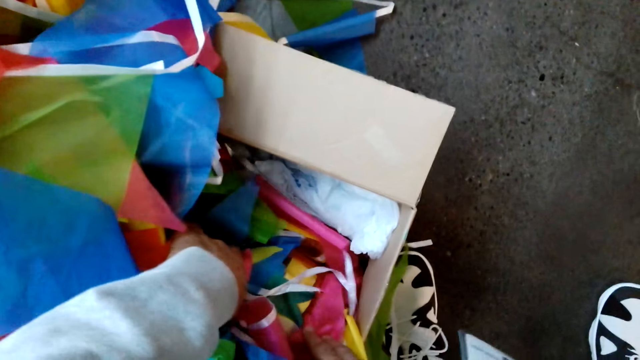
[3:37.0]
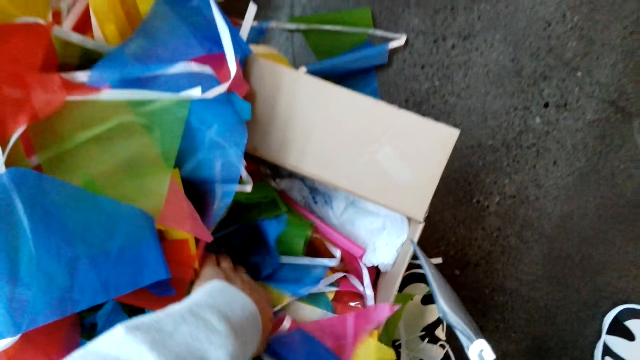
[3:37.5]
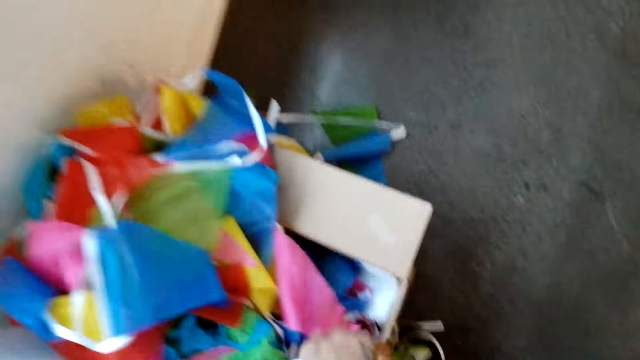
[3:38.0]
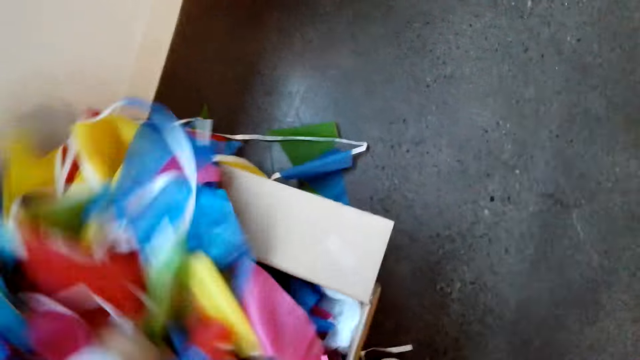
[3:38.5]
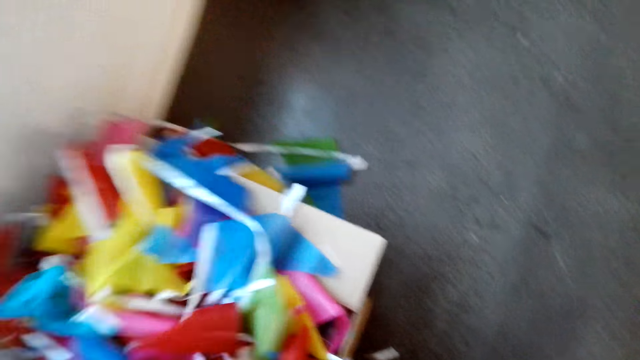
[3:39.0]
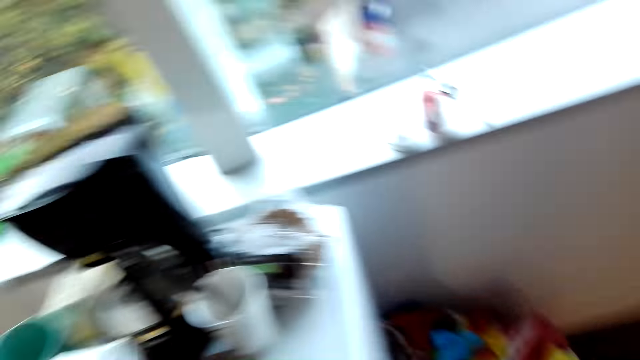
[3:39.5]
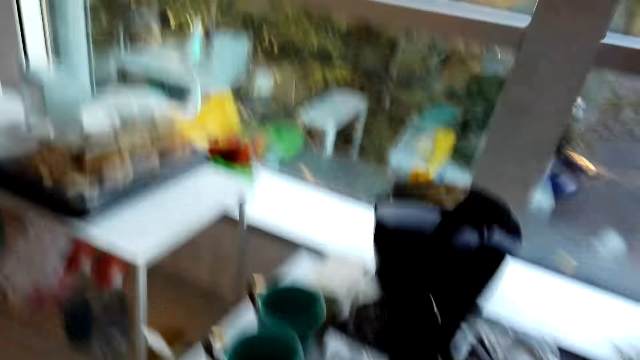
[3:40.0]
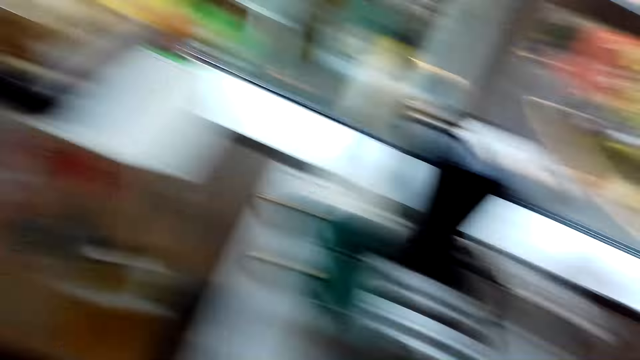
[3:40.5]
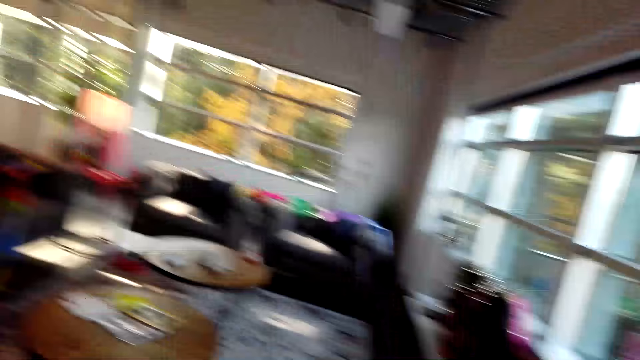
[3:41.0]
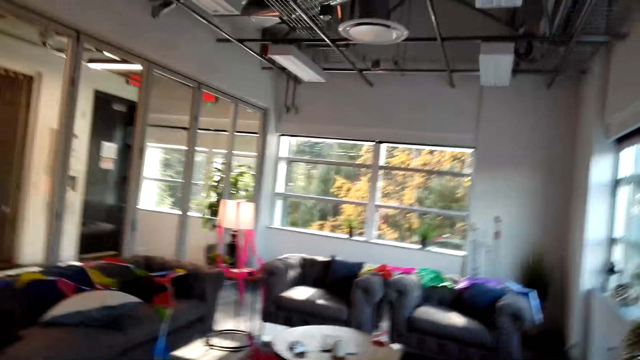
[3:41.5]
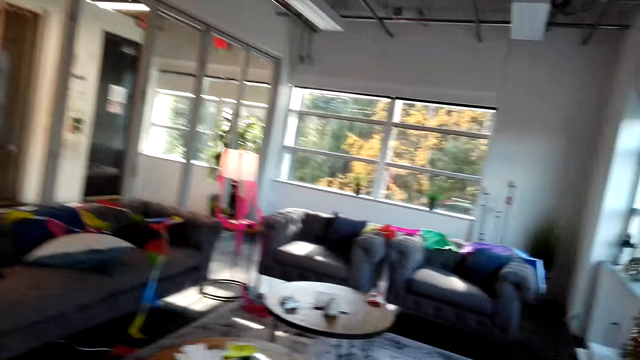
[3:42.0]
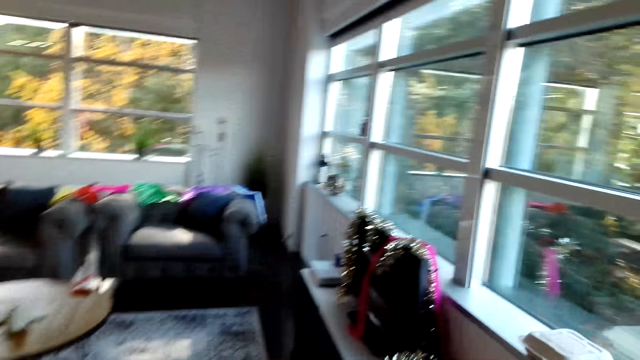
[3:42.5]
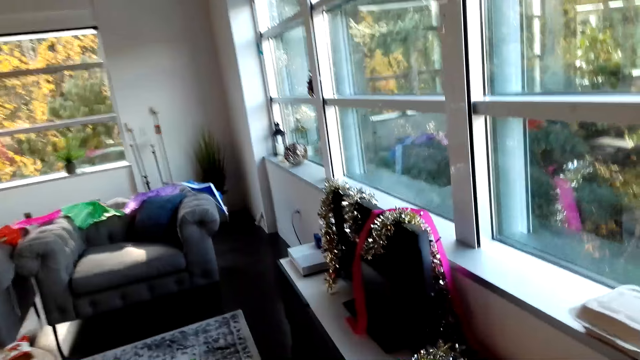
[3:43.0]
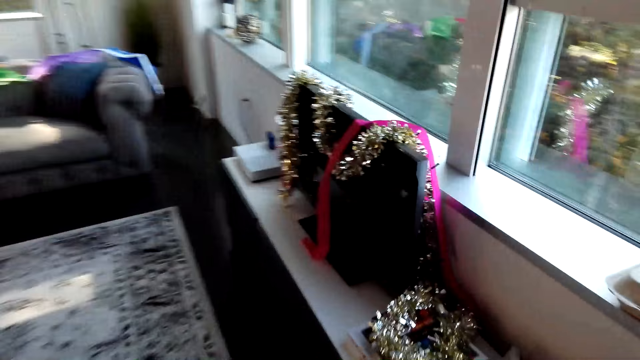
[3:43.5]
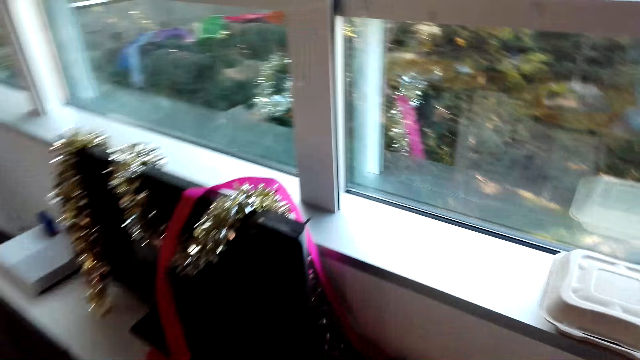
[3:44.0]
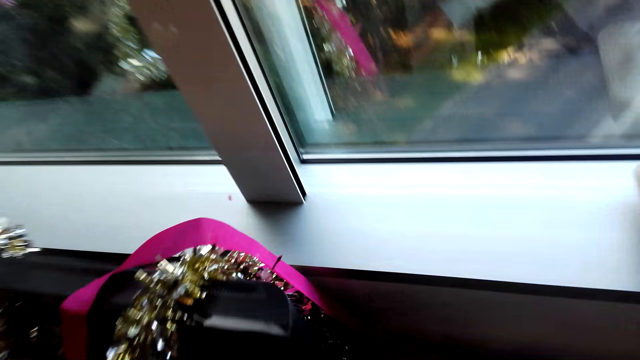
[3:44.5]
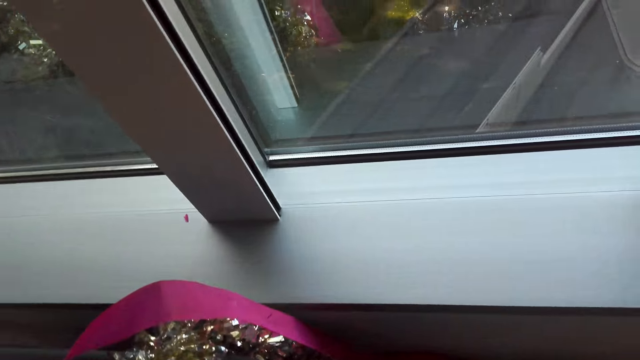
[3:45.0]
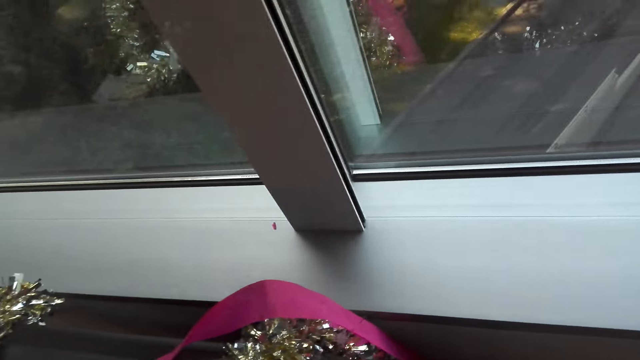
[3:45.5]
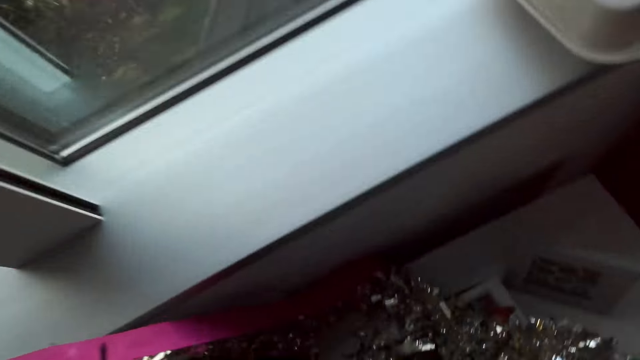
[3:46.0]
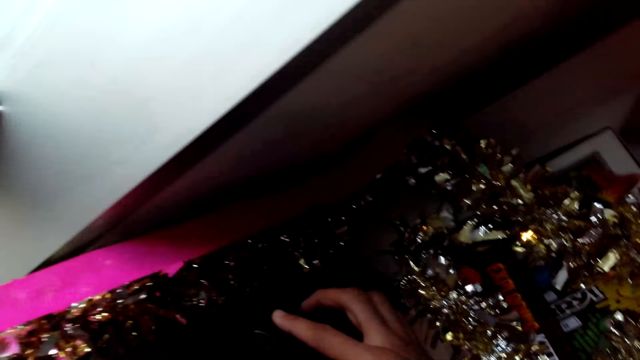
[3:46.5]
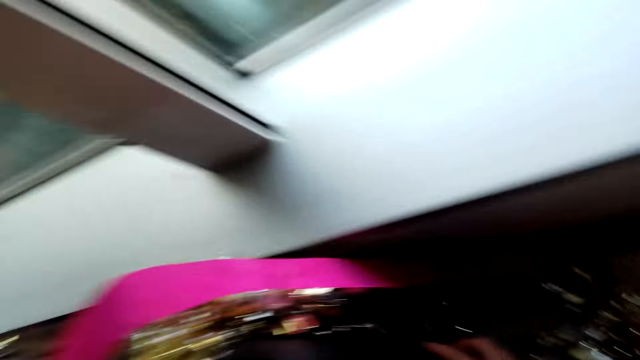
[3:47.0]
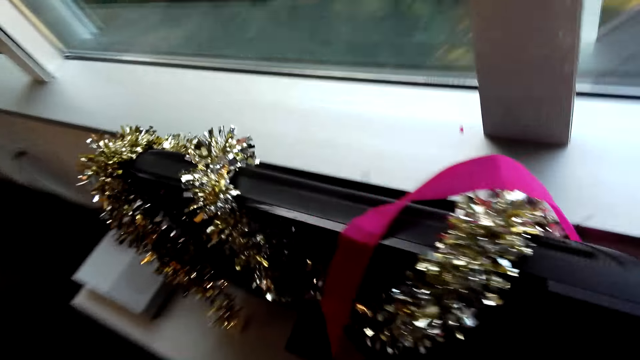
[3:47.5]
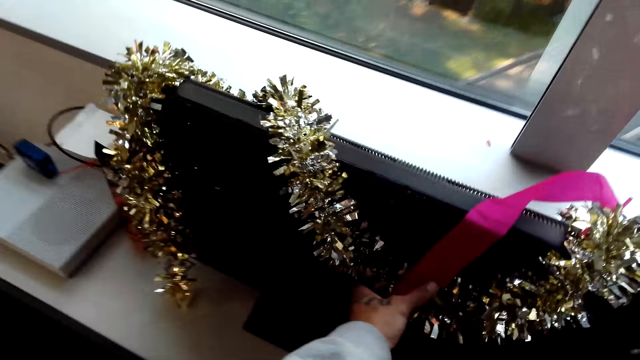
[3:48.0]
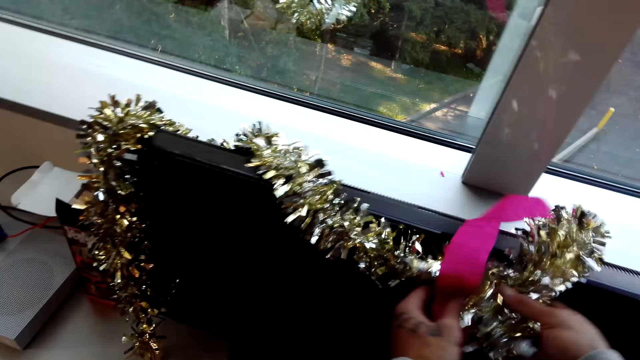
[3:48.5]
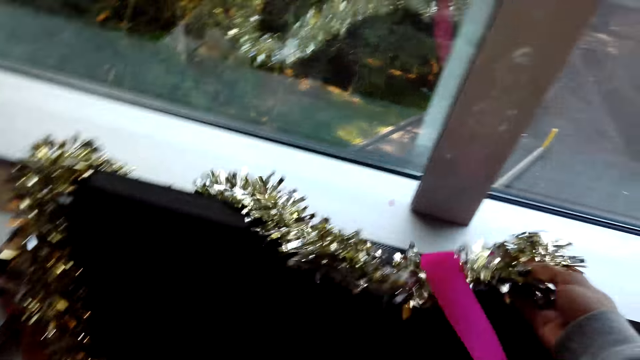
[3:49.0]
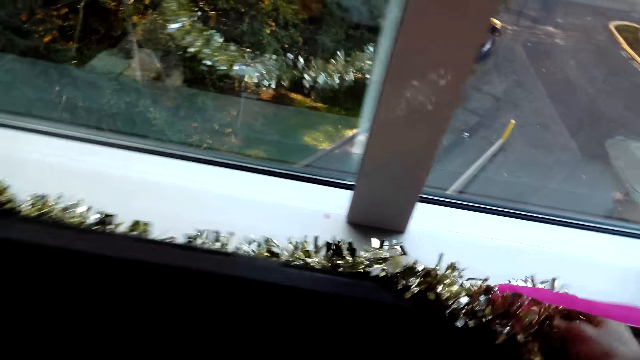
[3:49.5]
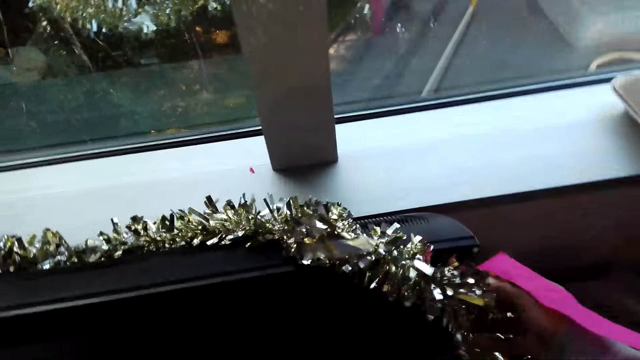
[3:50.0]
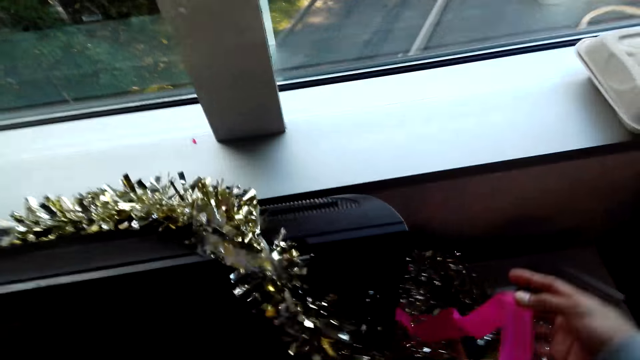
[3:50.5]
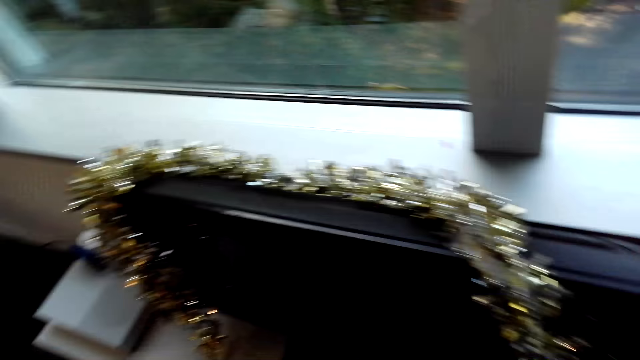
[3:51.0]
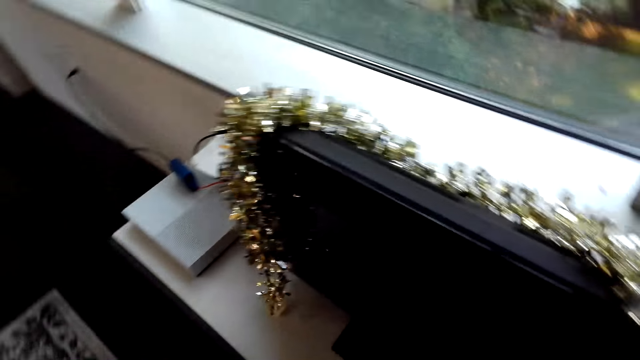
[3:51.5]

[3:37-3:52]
The camera wearer checks in the box. They walk around the house. They turn on the TV. They remove the cloth ribbon from the TV.

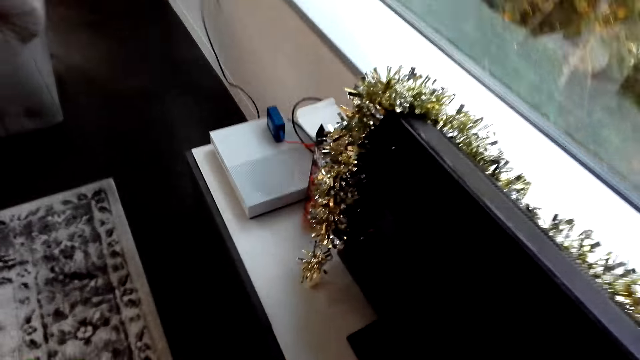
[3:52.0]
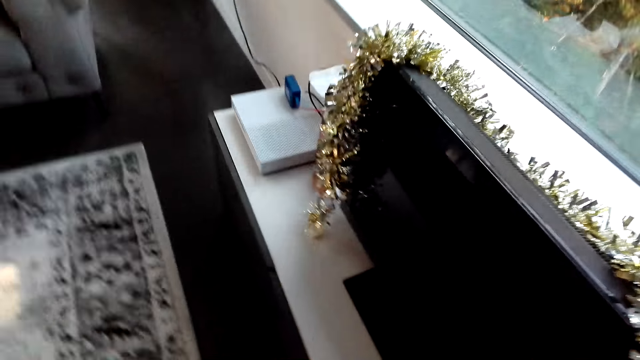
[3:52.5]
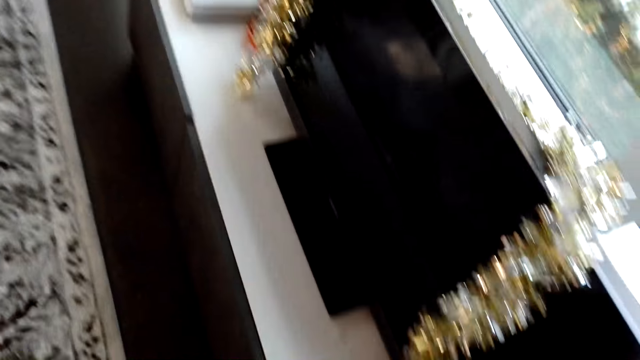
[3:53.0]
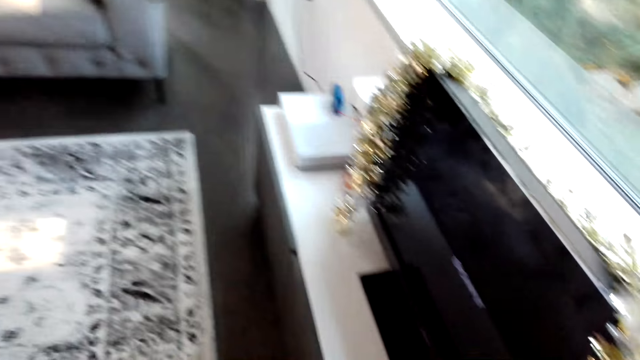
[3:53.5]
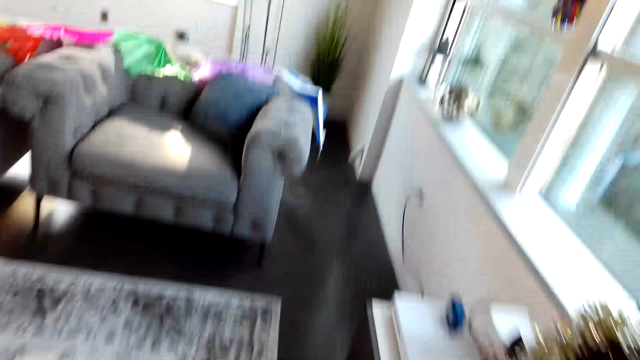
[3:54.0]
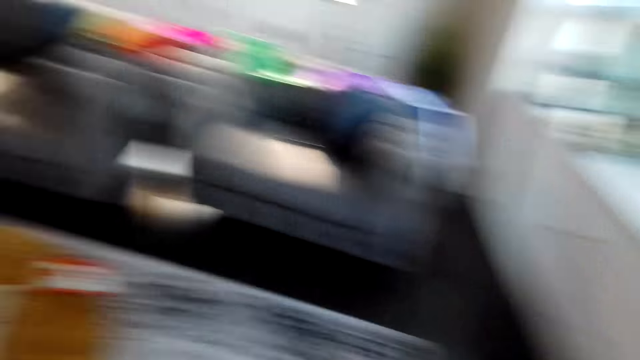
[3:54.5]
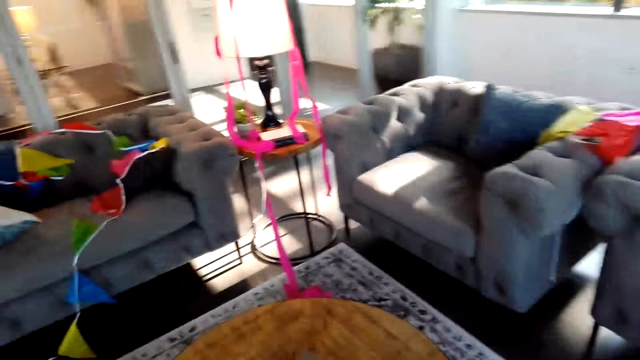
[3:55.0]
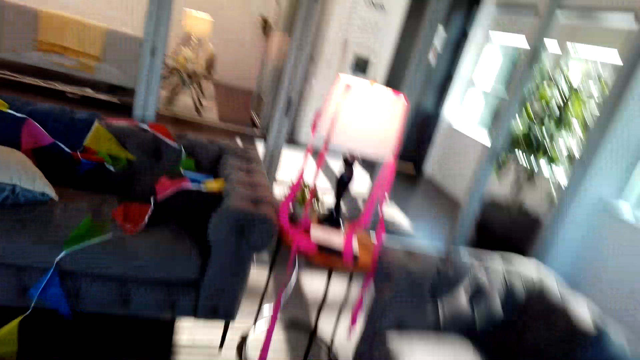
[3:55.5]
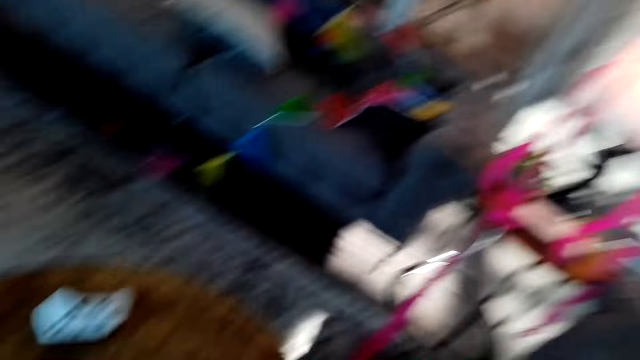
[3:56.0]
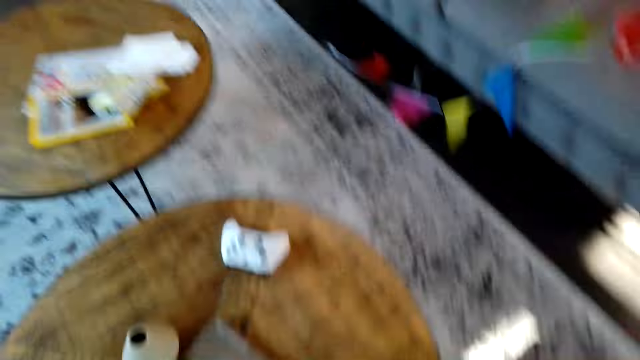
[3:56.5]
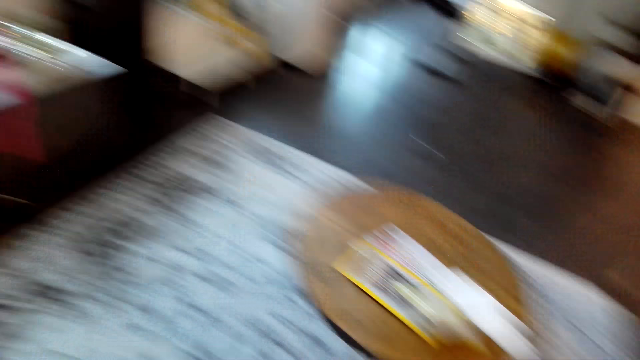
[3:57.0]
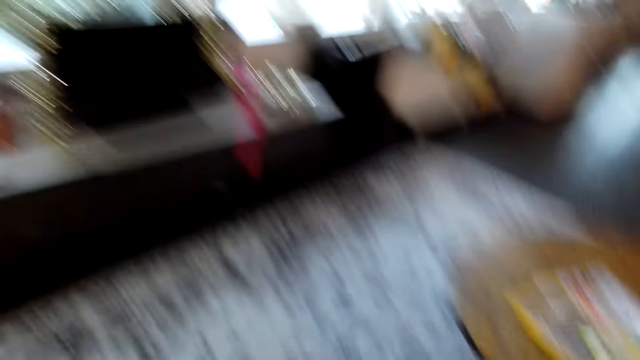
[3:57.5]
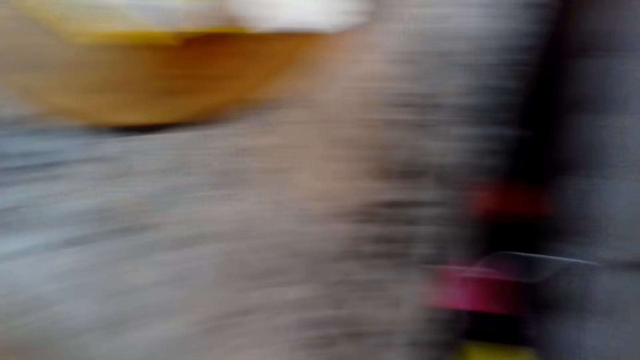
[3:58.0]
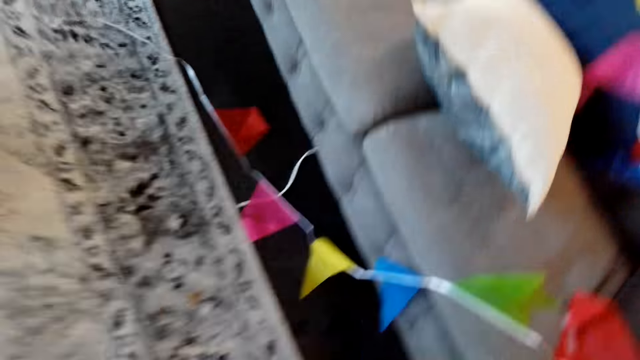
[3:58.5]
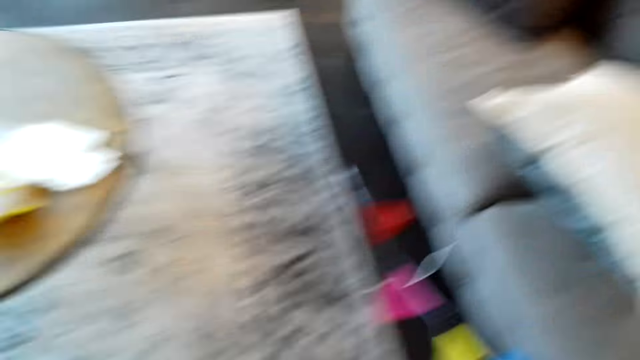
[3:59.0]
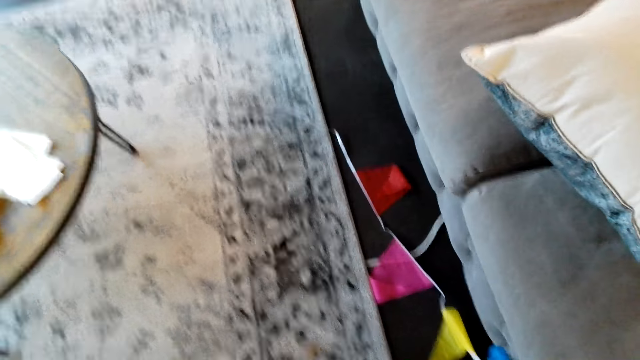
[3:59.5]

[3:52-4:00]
The camera wearer walks around the house.
